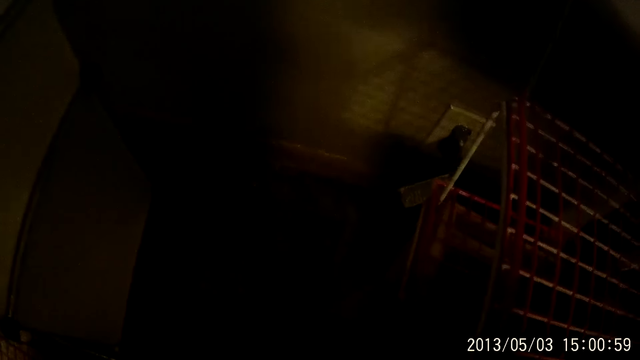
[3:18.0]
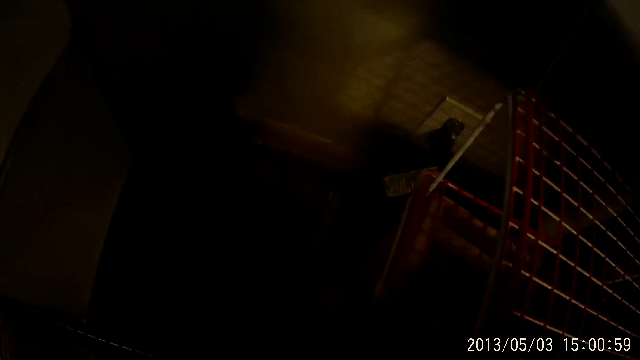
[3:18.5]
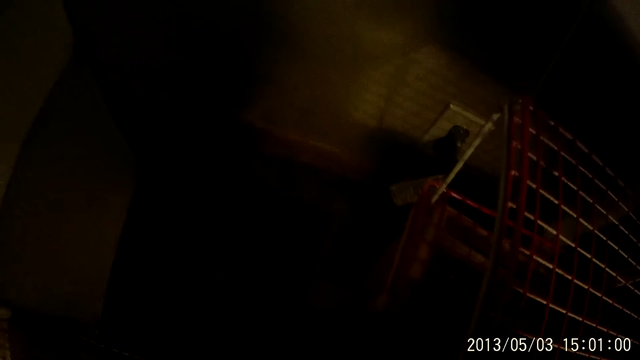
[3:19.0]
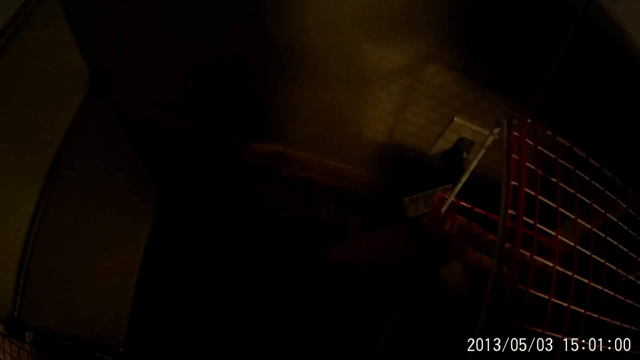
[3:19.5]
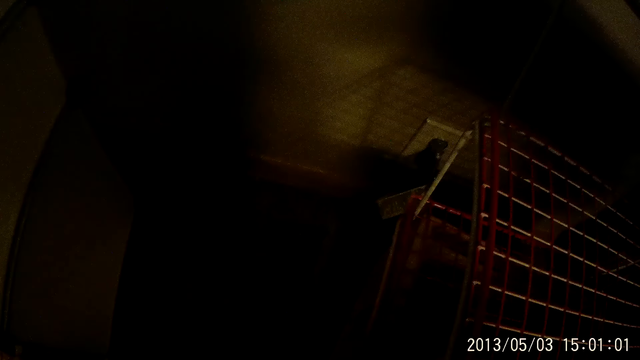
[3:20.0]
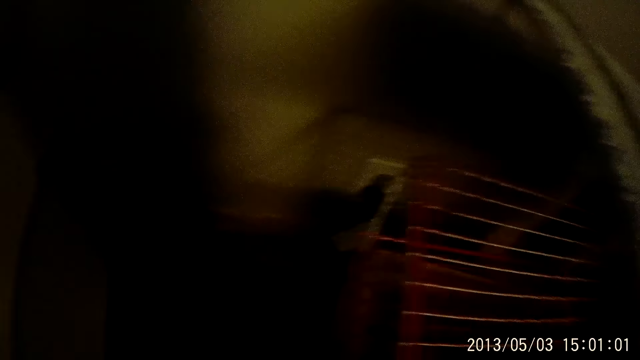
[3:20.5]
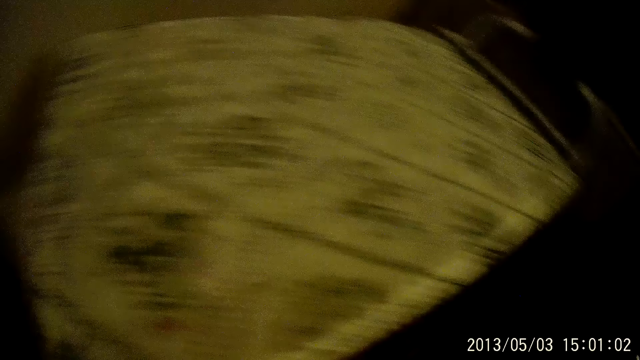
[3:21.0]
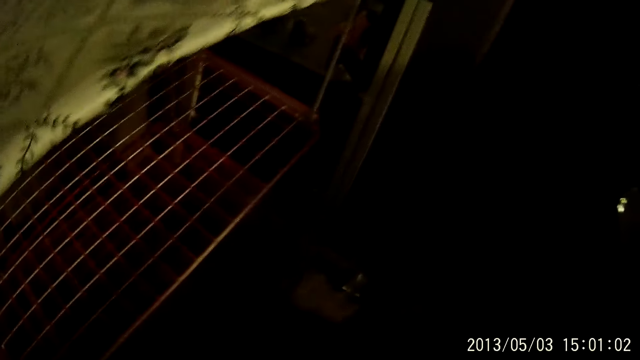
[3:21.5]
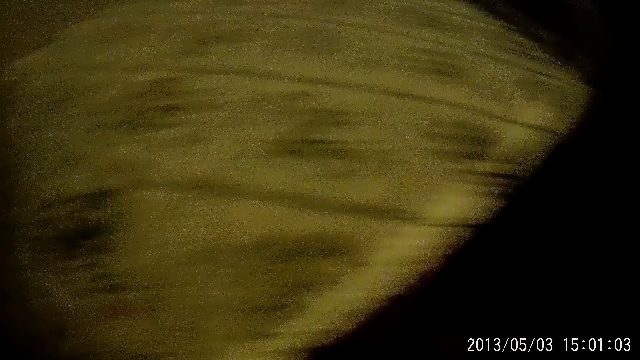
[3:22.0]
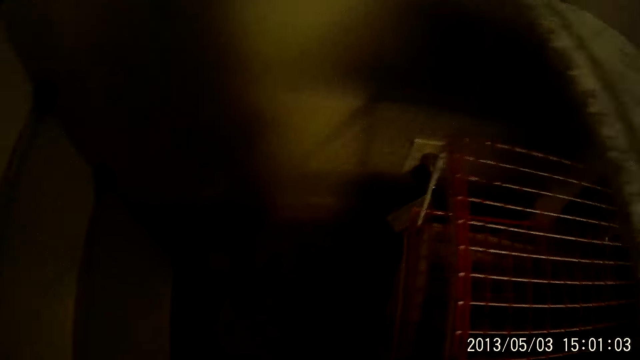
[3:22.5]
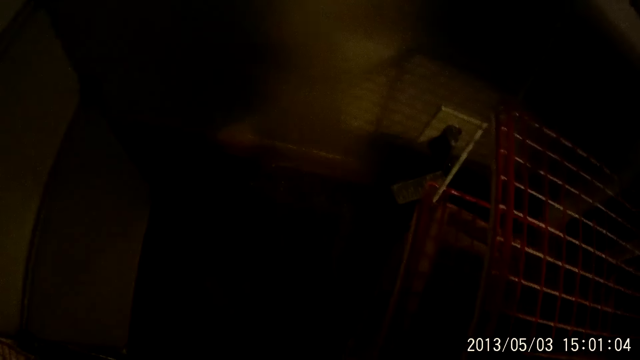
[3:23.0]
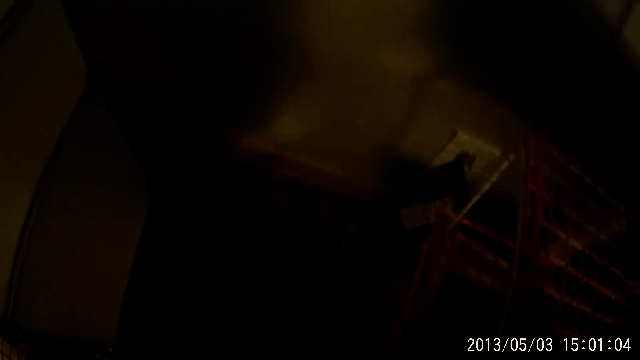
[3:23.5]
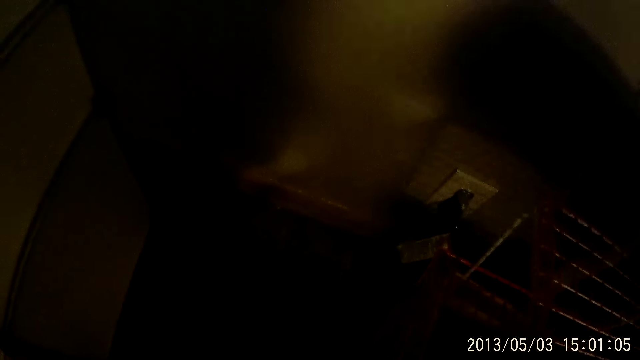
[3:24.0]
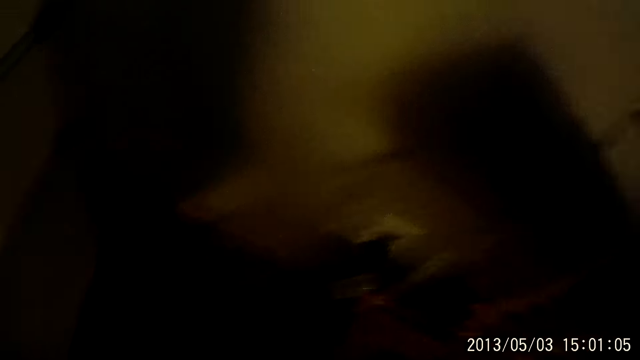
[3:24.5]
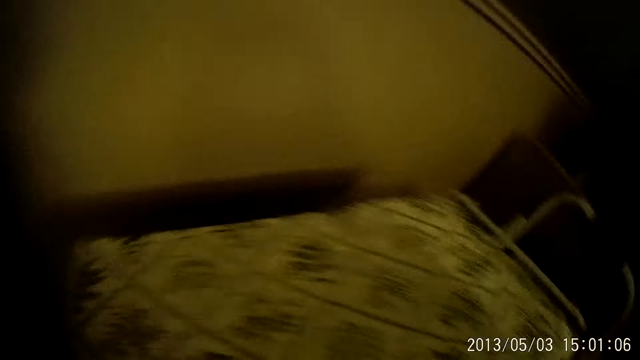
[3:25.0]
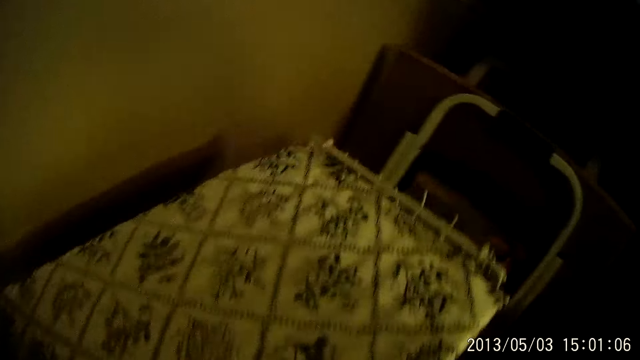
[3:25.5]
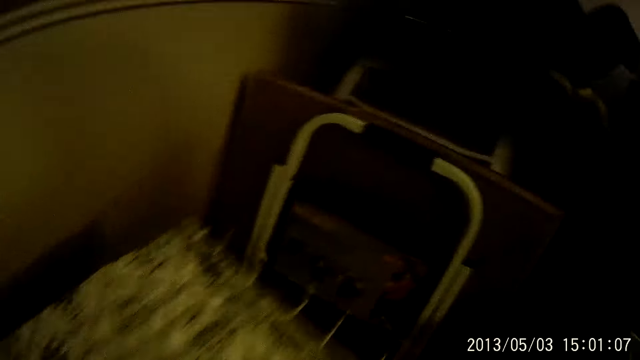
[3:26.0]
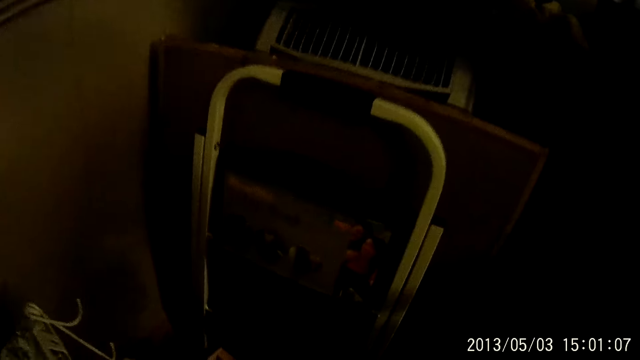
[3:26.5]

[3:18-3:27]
The camera wearer turns around. They fix the rack on the floor. They dismantle the rack. They turn around.

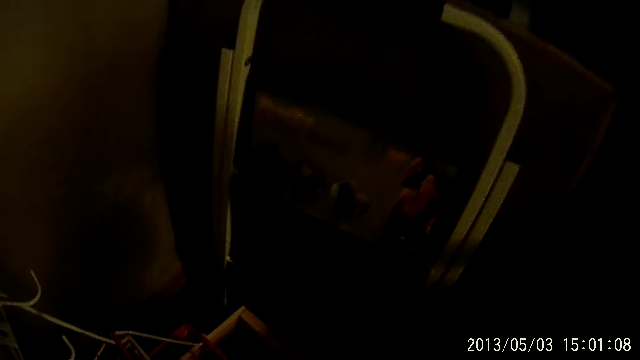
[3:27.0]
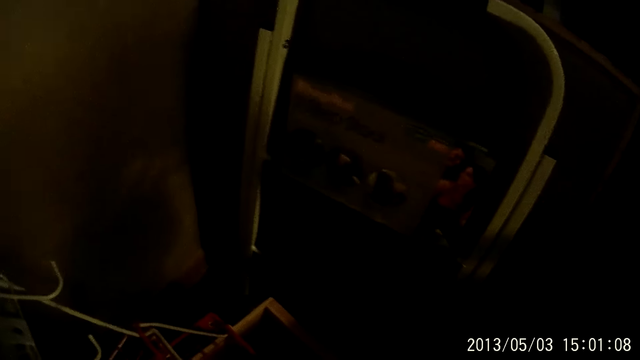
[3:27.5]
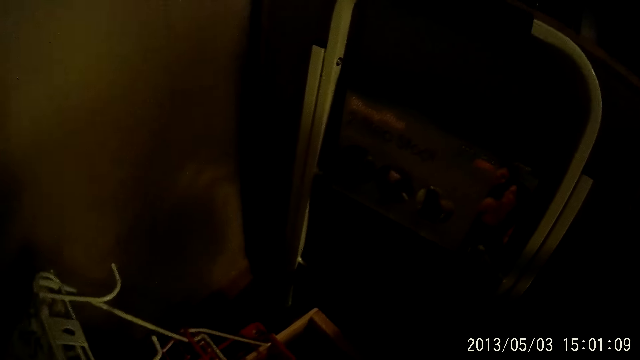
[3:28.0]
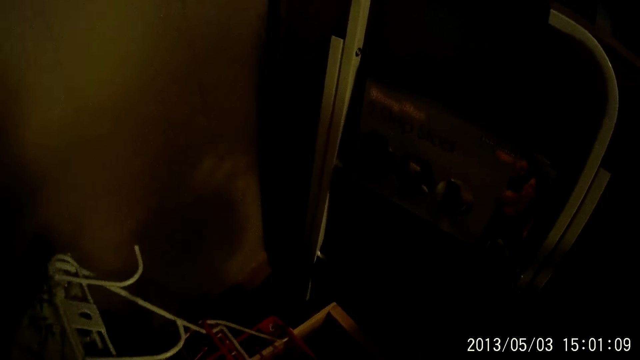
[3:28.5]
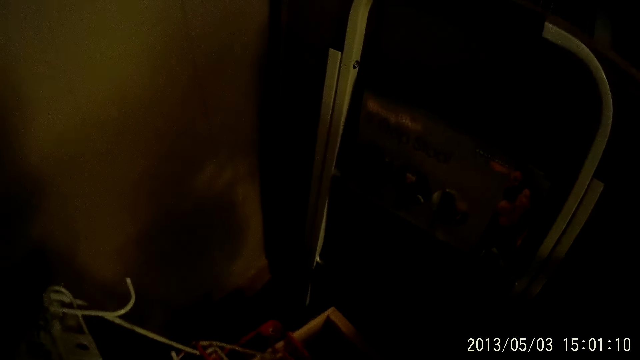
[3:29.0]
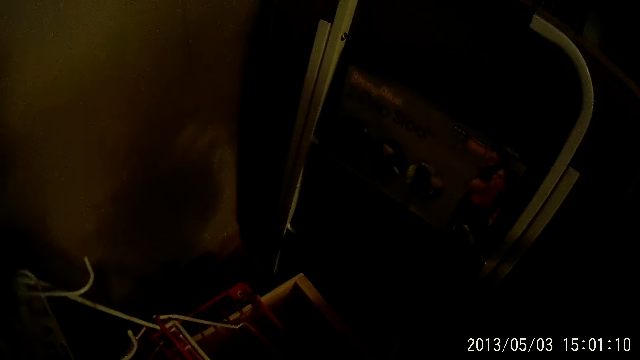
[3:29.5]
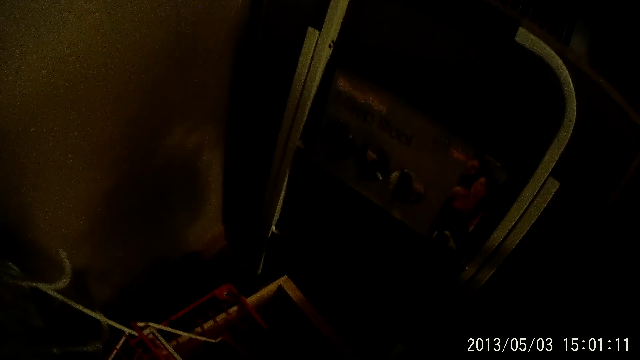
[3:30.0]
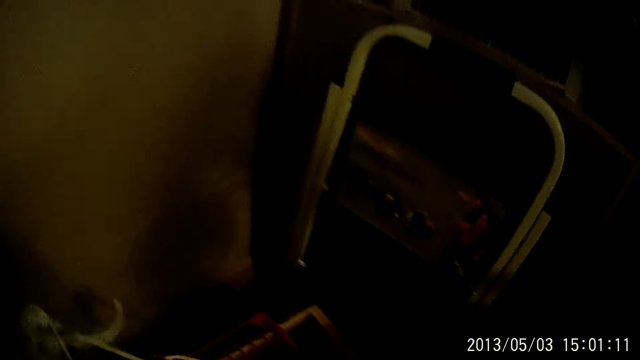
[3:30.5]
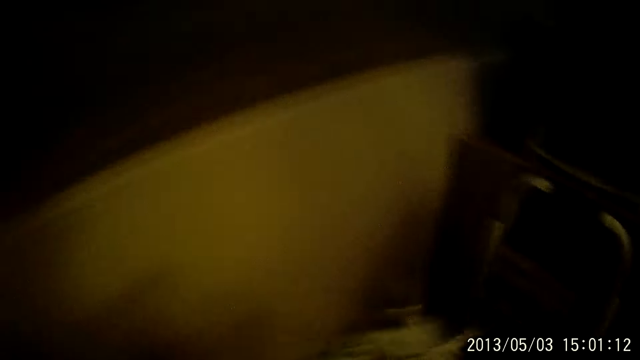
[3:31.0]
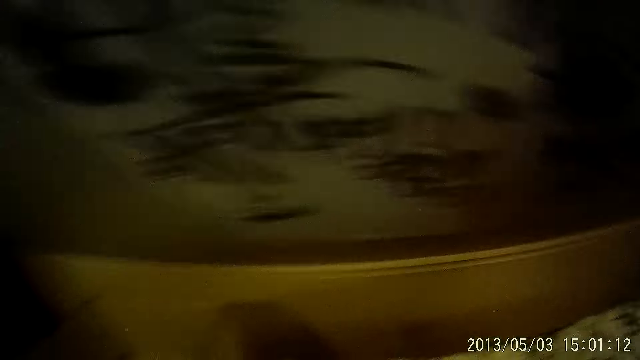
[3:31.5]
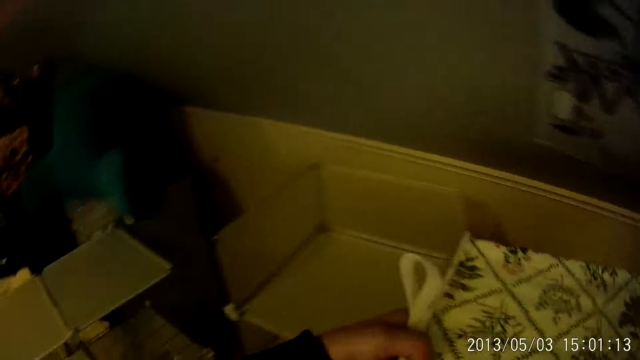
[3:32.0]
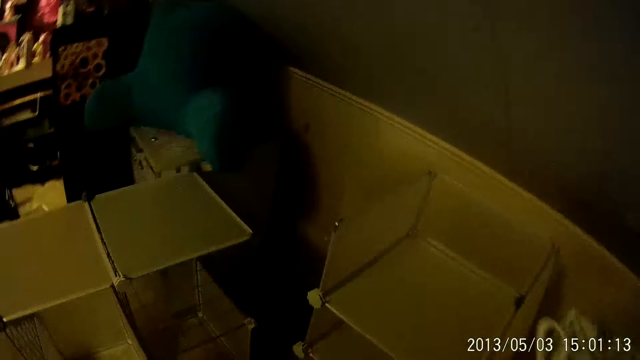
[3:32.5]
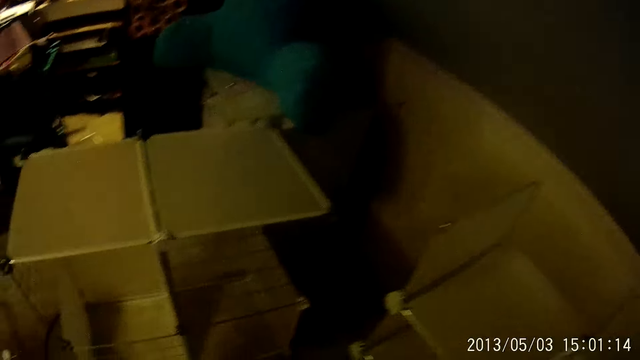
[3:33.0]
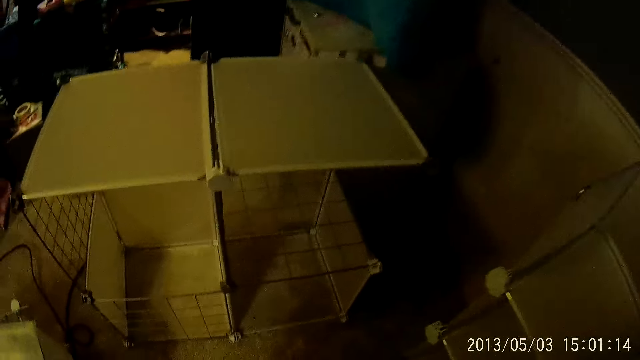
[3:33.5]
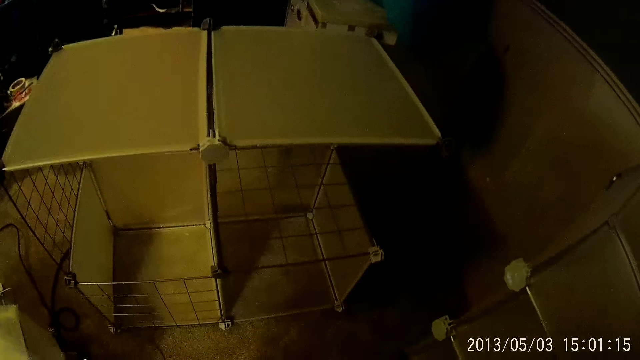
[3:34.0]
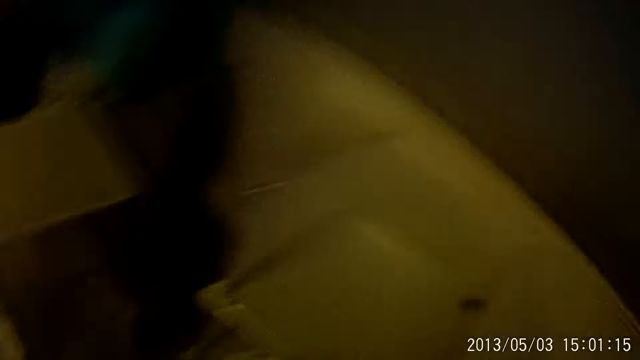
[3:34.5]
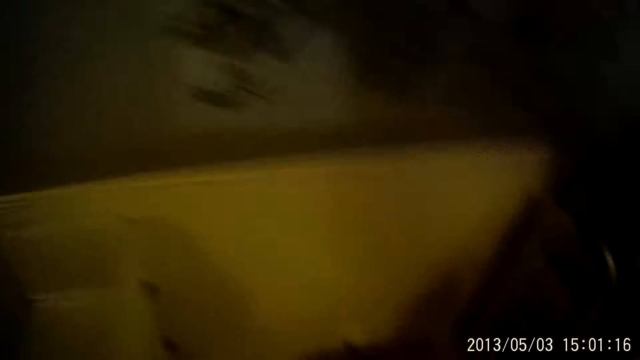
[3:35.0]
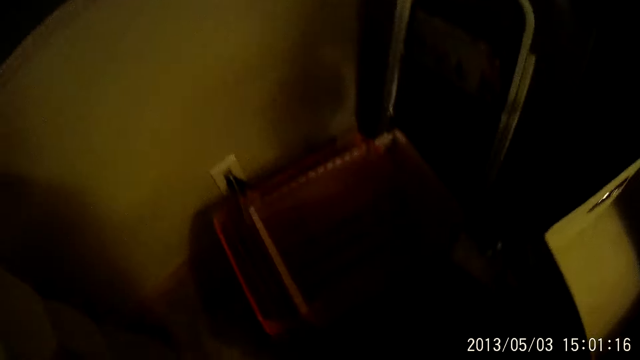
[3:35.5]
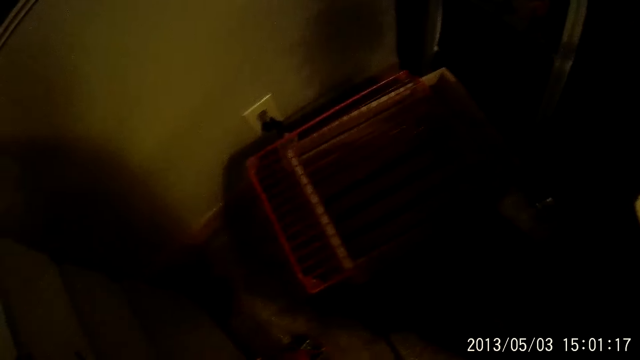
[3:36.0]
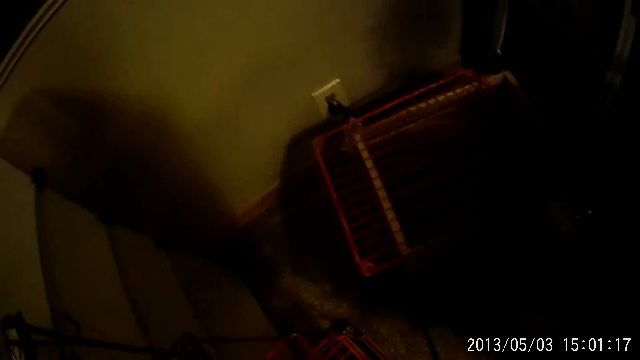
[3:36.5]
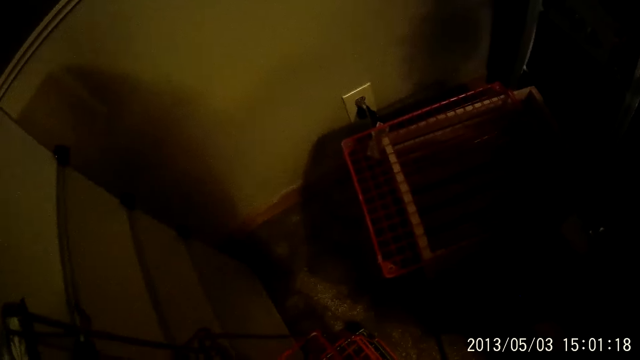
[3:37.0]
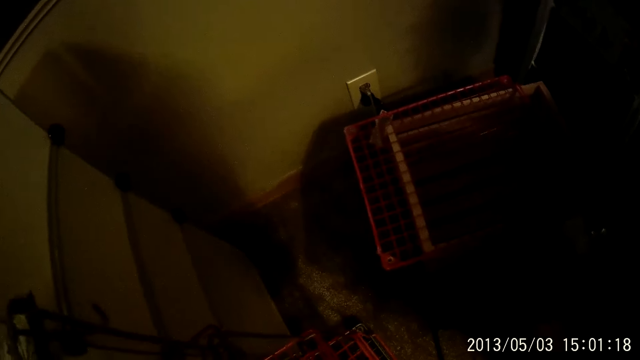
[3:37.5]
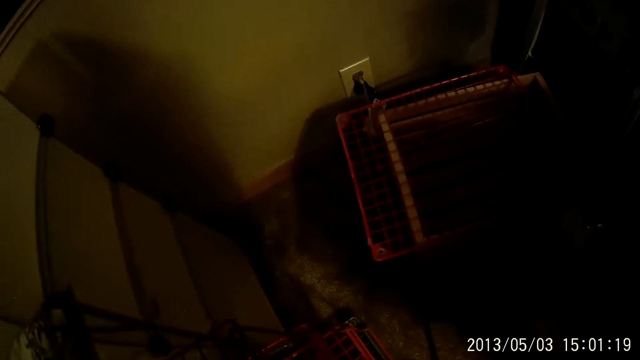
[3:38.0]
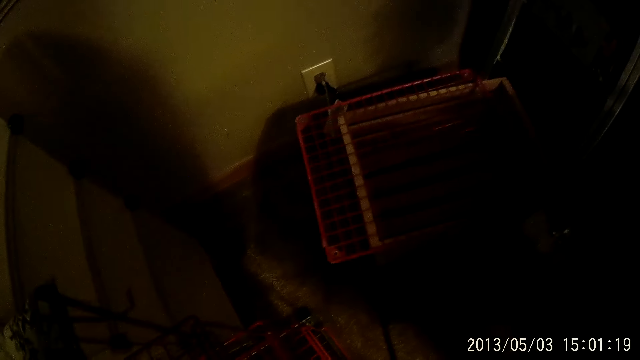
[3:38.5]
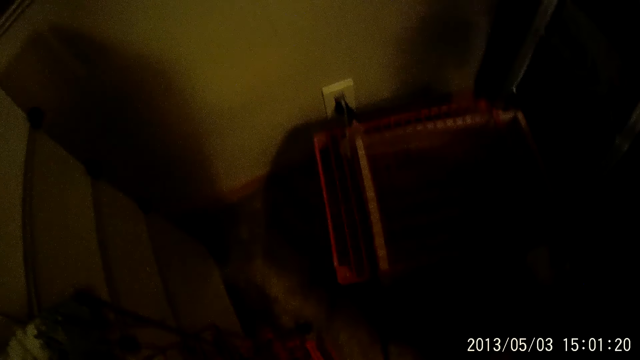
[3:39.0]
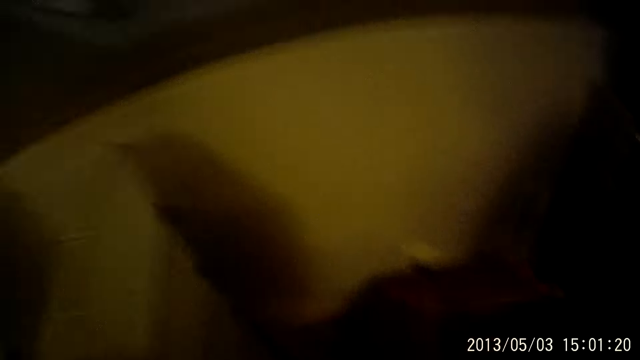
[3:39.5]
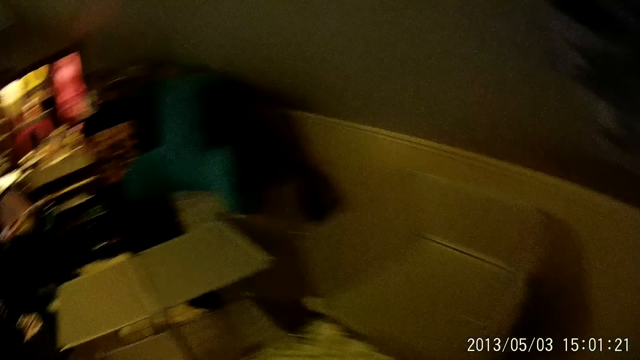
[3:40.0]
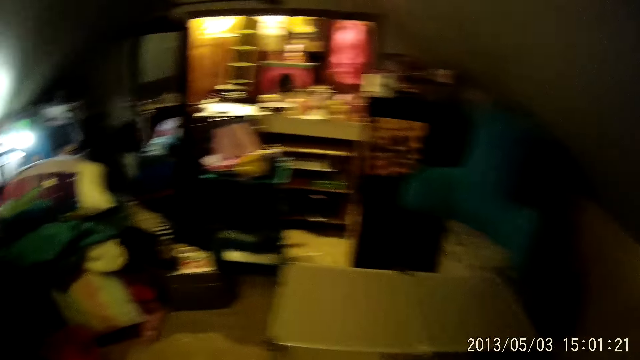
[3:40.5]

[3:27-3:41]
The camera wearer fixes the rack on the floor. They carry the rack with both hands. They turn around. They look around. They fix the rack on the floor. They hold the rack. They turn around.
